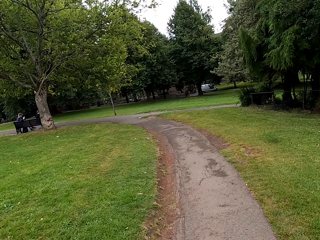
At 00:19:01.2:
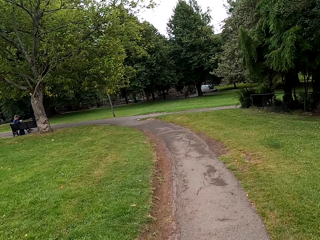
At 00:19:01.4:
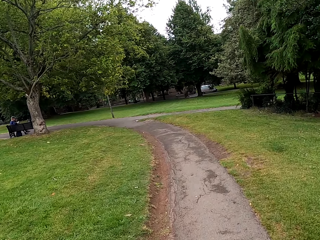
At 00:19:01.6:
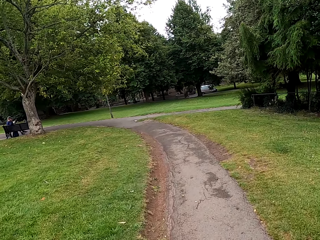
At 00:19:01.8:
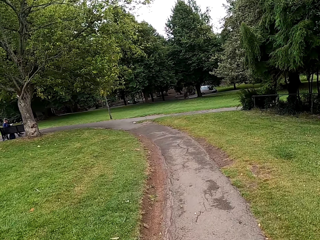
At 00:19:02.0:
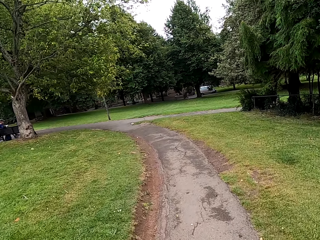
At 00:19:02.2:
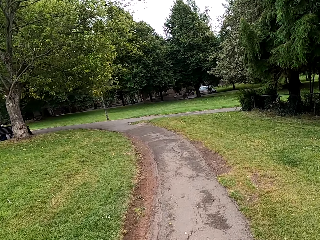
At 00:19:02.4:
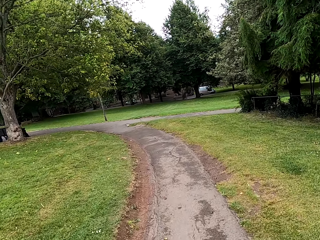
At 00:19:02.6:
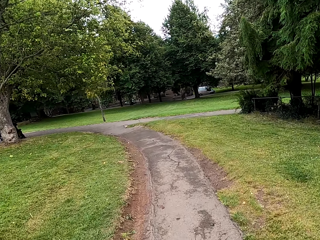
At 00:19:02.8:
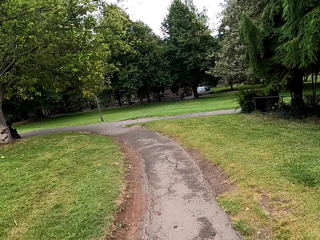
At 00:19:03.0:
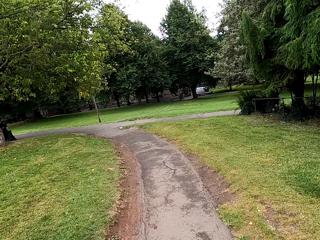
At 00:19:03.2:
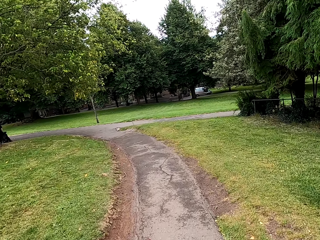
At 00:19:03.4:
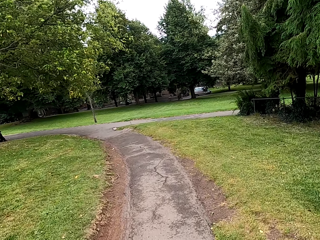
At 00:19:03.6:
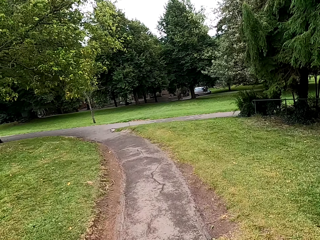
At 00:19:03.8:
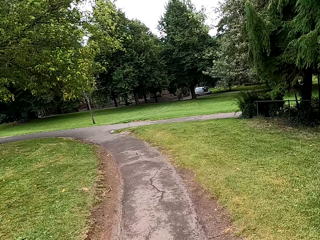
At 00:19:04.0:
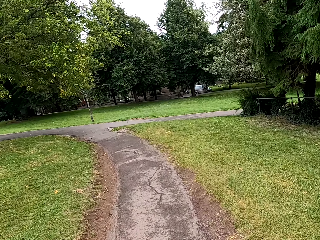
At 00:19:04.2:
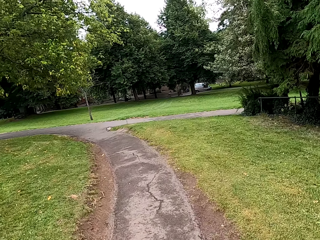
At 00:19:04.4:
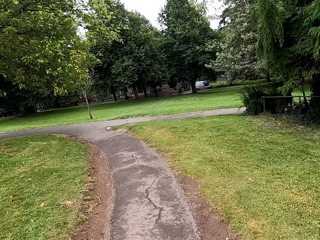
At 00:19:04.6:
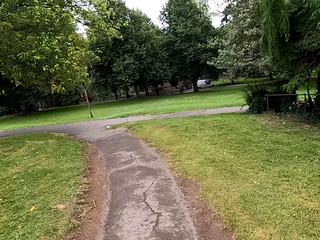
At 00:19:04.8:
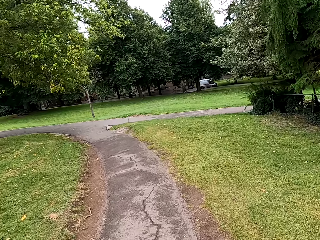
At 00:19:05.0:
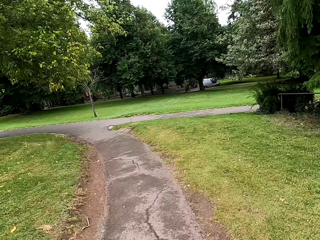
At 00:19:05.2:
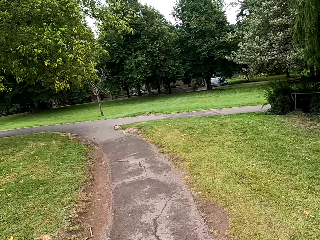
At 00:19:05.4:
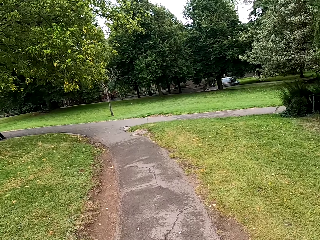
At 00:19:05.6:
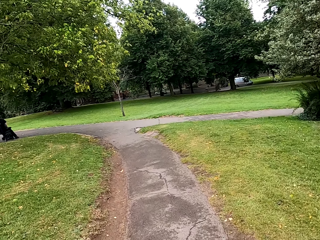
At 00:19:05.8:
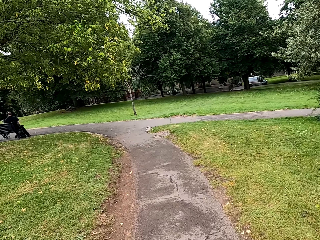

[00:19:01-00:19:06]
The camera wearer walks around the street.

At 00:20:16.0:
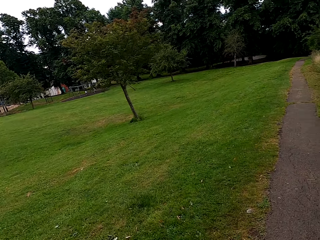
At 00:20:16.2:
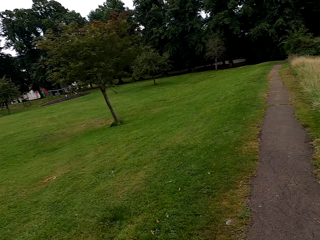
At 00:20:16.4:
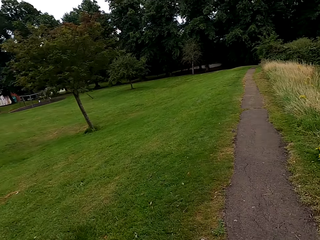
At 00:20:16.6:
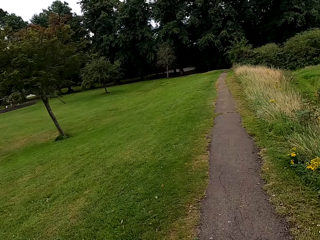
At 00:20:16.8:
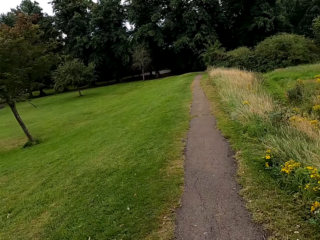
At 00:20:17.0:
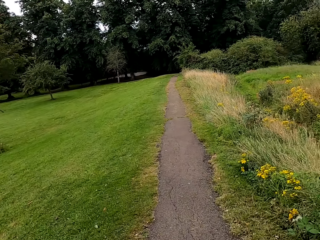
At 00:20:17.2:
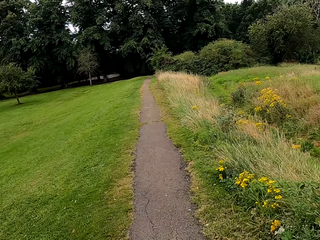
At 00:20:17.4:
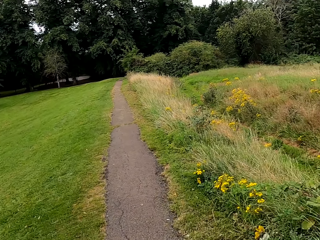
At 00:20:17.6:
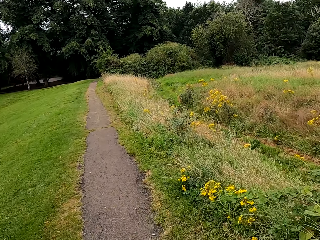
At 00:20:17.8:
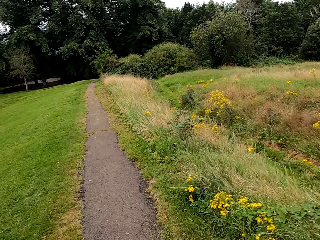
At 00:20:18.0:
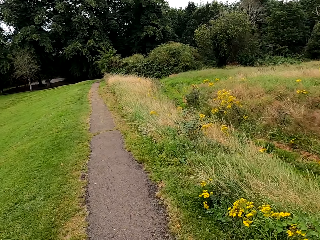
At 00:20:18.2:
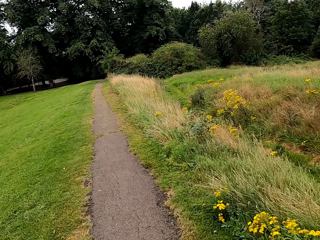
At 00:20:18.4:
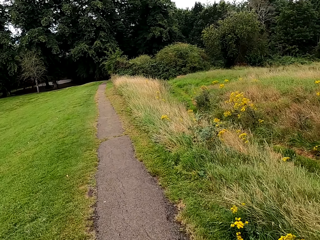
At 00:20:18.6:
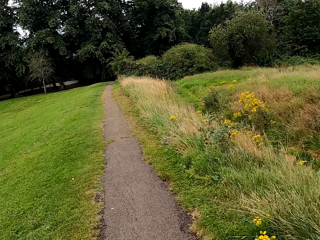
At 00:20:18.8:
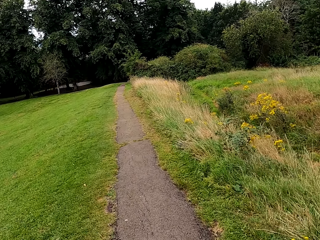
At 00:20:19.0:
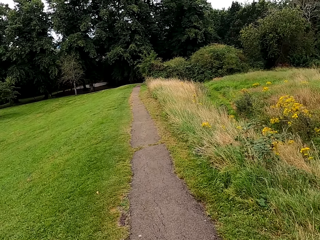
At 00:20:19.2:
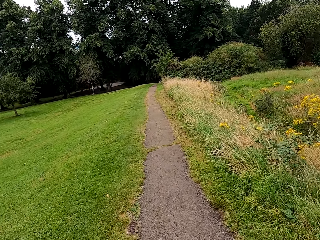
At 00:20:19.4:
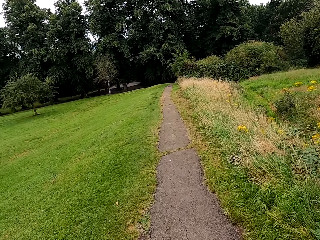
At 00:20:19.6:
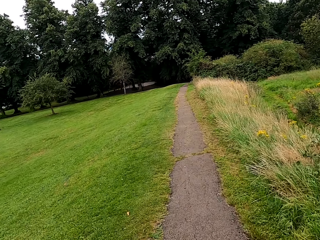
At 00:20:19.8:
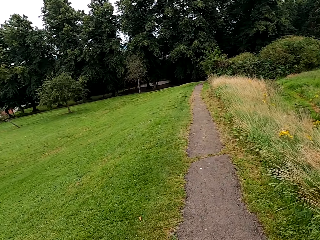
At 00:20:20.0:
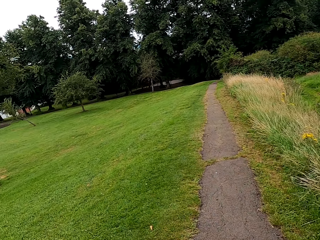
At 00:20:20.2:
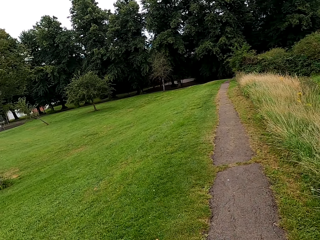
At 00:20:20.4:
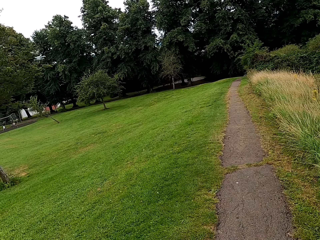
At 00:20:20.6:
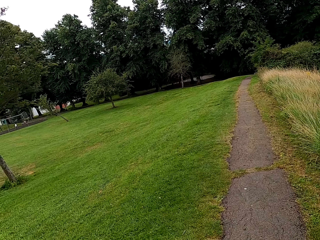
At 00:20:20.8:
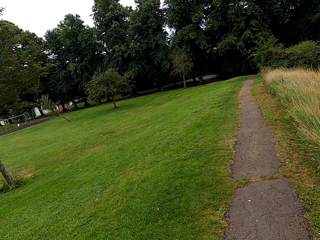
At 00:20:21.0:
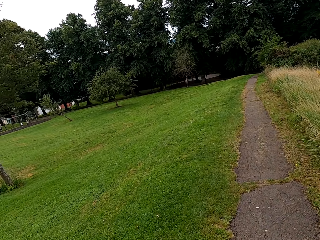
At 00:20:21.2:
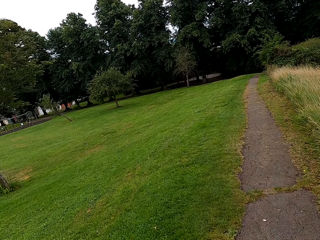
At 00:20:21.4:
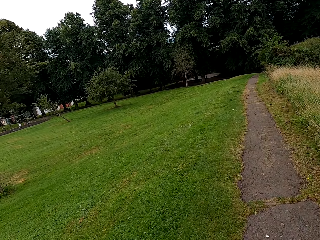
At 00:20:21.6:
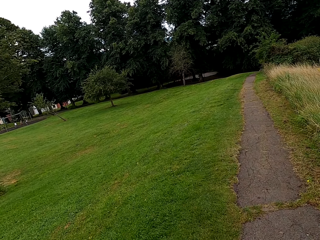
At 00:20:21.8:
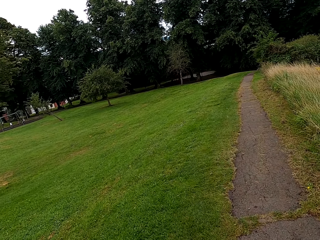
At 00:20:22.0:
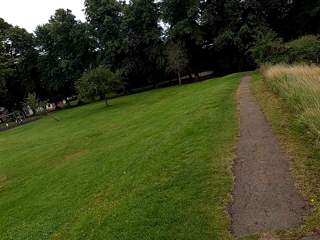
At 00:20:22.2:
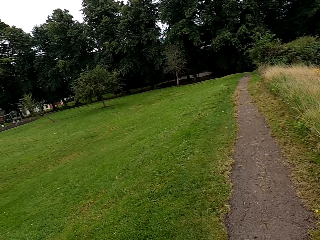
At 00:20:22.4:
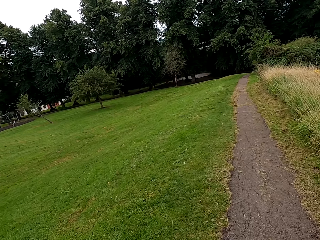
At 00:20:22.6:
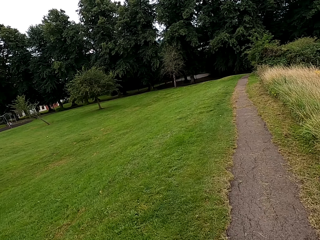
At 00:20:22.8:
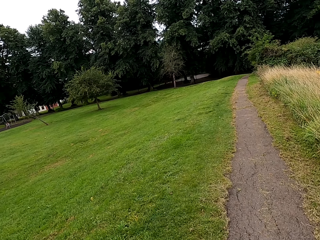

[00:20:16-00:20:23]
The camera wearer looks around. They walk around the street.

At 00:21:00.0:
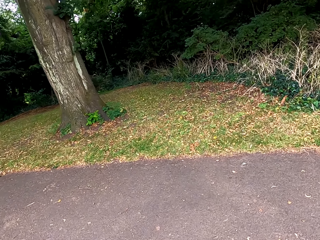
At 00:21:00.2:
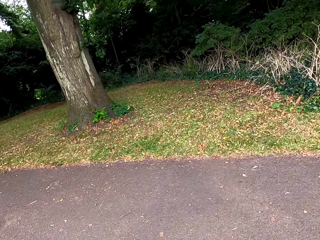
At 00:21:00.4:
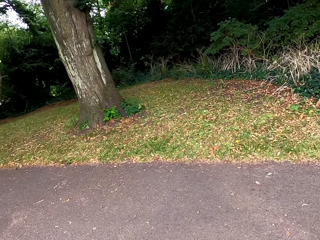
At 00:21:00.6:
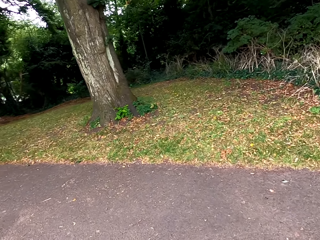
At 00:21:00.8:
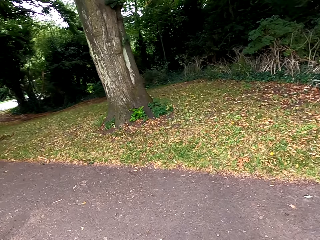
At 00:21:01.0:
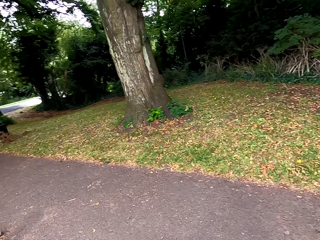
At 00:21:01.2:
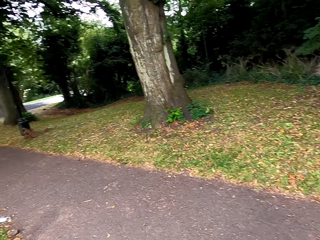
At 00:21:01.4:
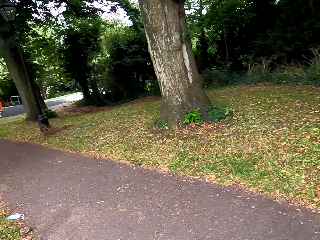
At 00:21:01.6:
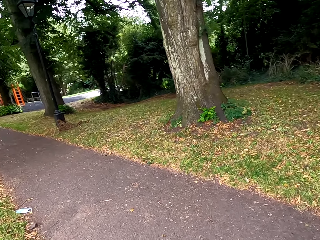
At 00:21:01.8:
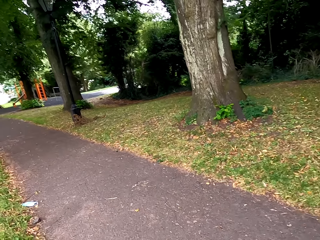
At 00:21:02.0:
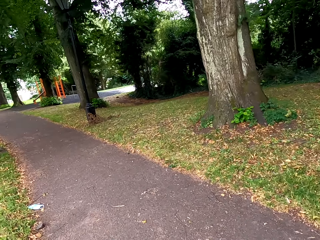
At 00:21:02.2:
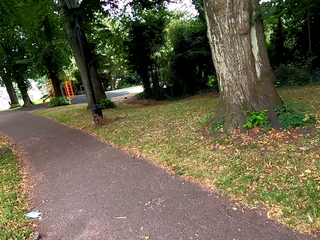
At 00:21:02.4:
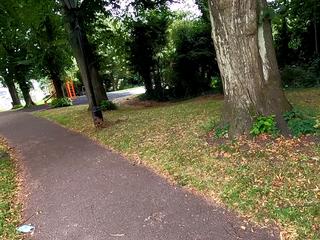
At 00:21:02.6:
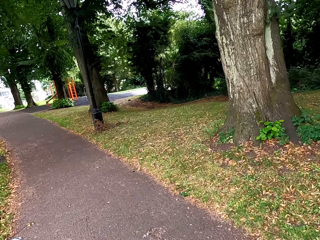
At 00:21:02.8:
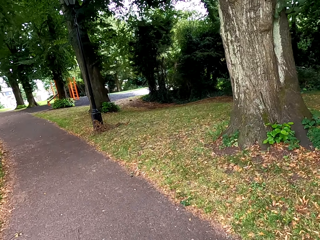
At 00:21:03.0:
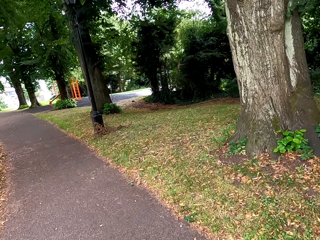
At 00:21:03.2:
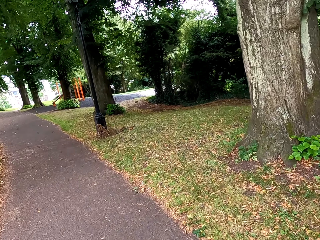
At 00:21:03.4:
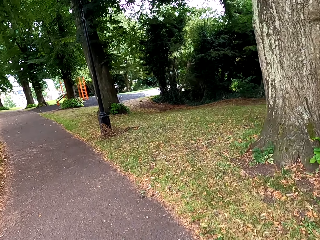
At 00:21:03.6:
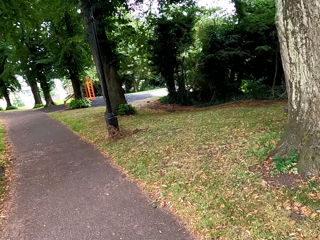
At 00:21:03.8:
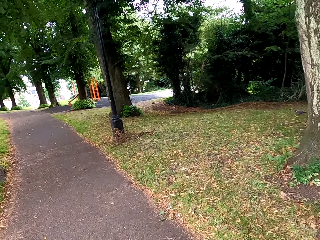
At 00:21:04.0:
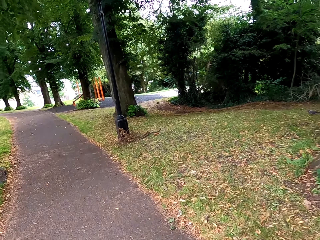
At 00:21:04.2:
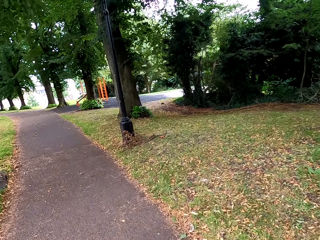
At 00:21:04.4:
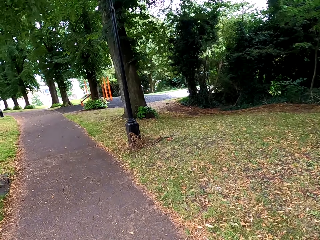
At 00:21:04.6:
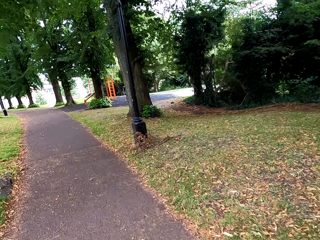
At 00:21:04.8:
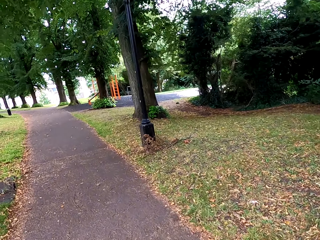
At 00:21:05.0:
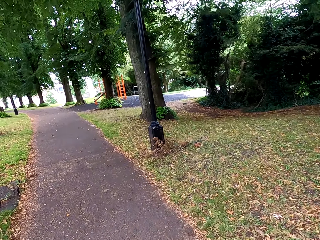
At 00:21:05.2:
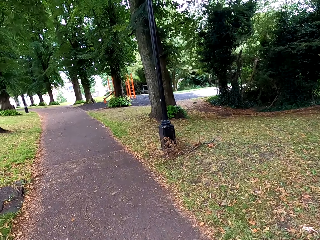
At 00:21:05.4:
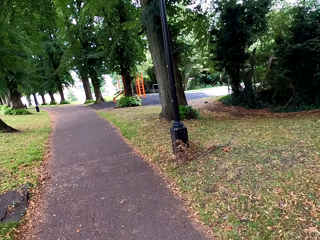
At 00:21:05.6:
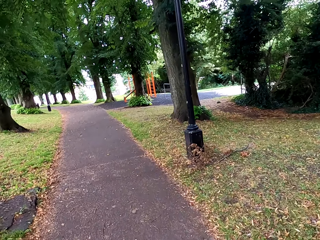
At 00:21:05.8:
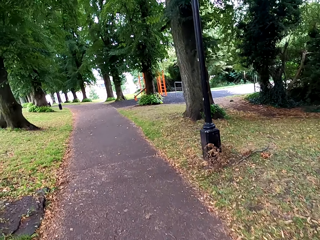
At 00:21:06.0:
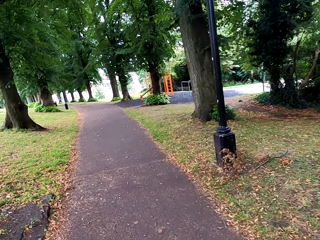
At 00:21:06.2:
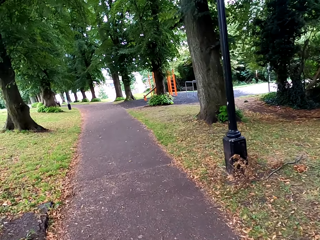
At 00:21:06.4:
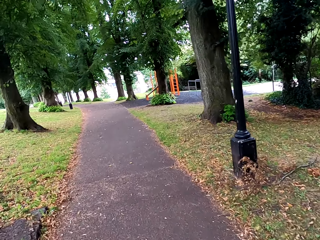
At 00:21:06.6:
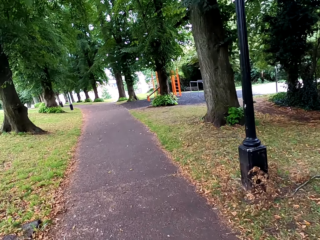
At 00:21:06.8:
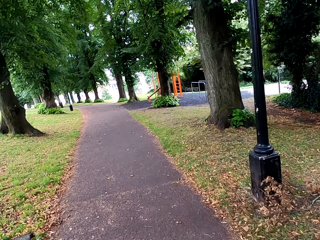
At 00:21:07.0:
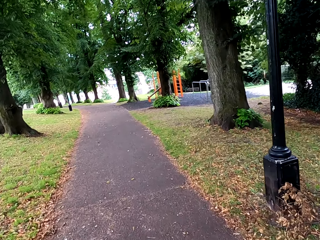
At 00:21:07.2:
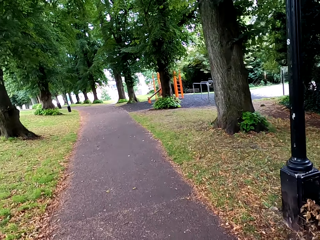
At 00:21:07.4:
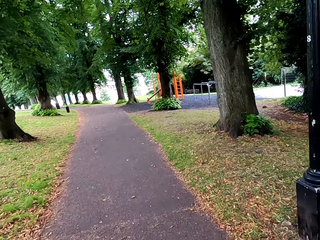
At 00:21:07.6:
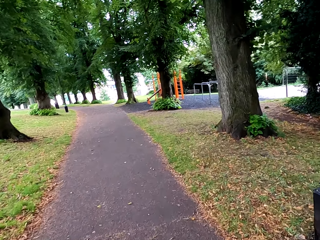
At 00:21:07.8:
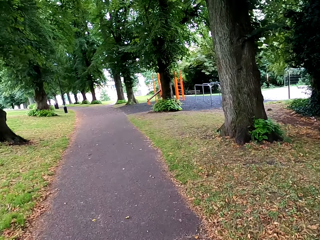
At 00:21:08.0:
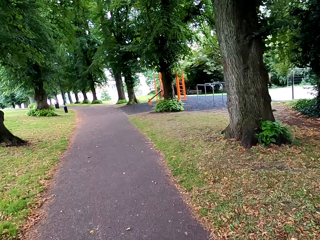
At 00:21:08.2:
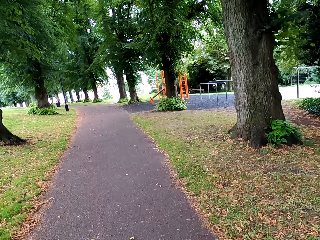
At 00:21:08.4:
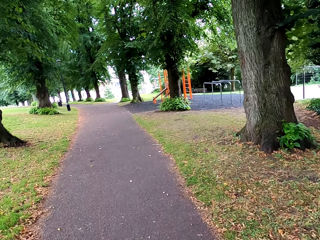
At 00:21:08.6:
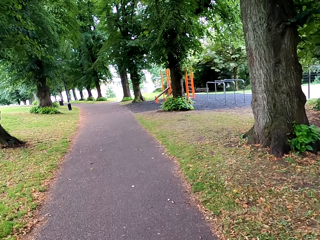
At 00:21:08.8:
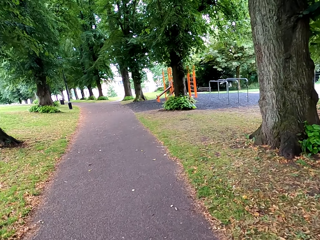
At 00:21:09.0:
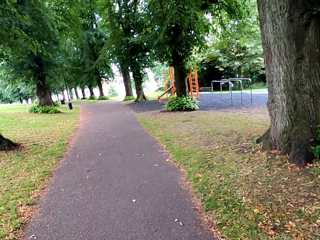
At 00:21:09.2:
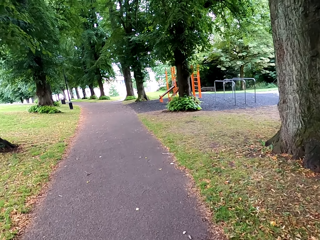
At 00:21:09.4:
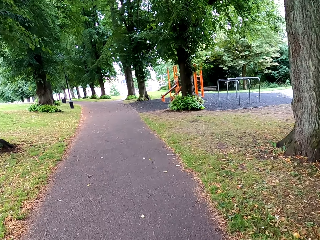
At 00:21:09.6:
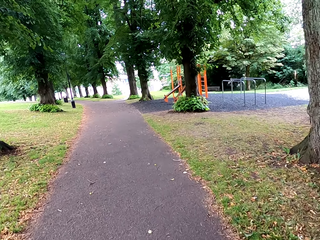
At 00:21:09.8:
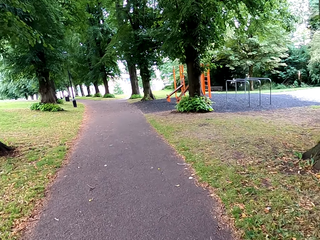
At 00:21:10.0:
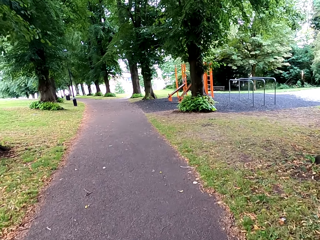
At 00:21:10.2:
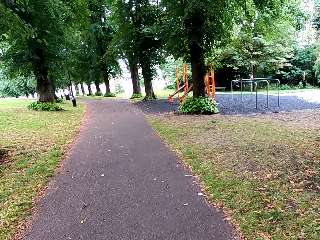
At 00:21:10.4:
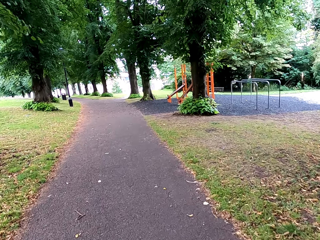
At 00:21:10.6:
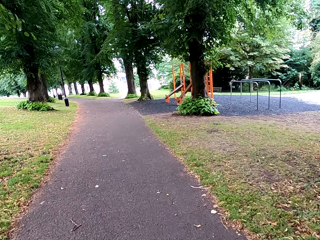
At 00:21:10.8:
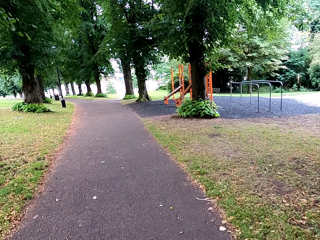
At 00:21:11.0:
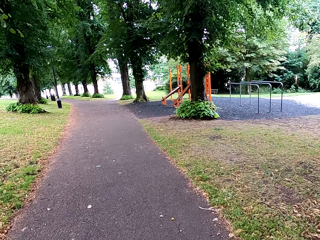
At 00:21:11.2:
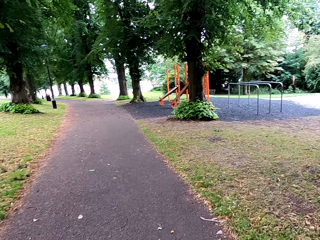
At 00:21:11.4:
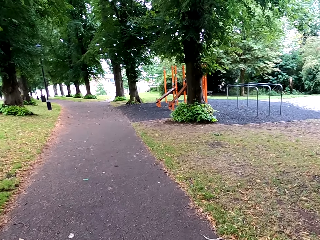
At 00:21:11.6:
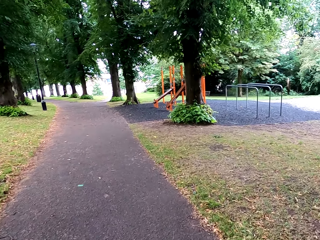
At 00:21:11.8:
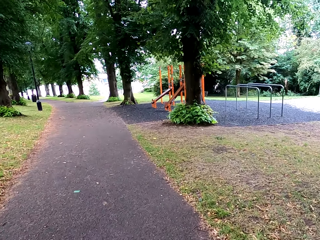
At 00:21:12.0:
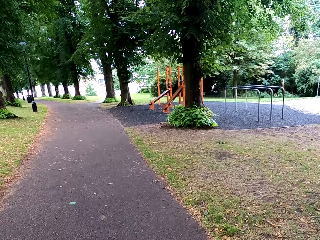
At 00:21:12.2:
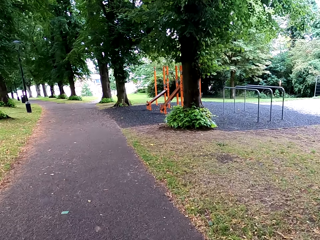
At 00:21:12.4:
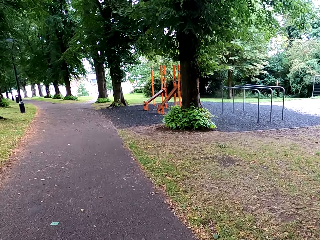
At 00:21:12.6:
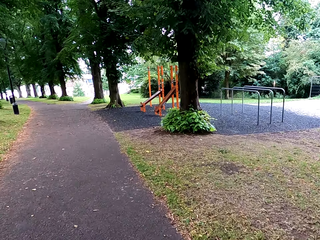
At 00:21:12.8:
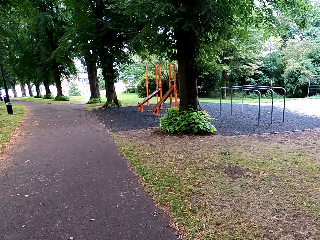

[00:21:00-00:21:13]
The camera wearer turns left. They walk around the street.
